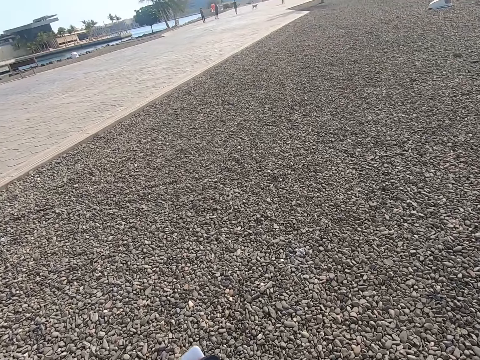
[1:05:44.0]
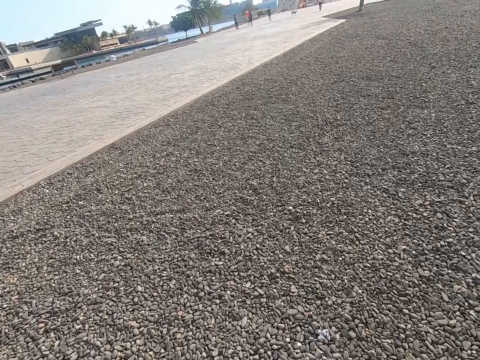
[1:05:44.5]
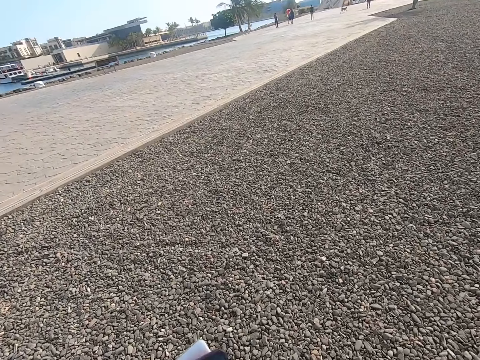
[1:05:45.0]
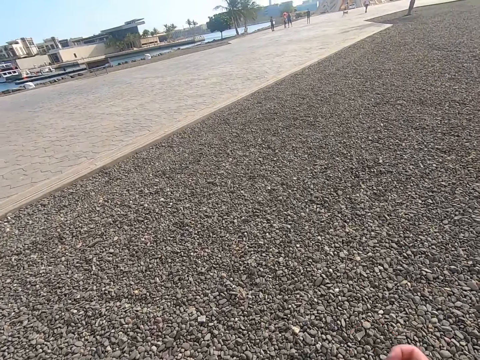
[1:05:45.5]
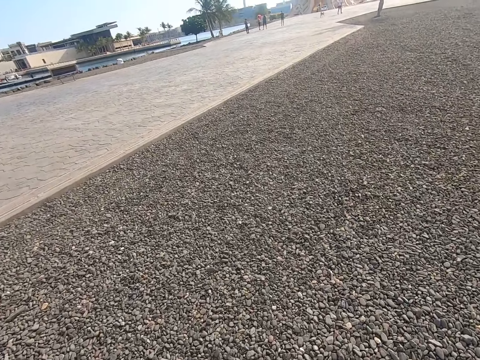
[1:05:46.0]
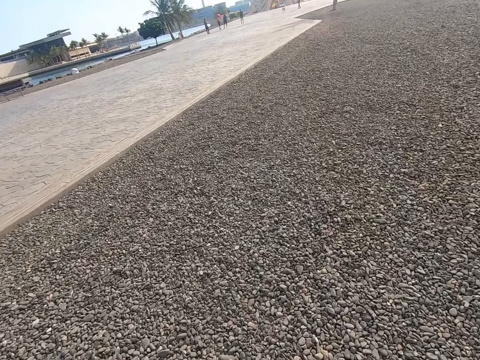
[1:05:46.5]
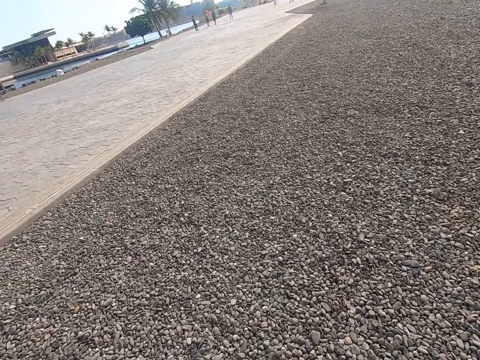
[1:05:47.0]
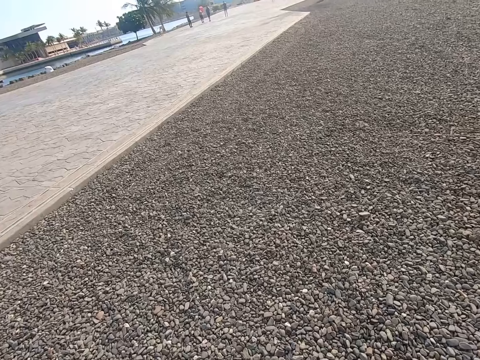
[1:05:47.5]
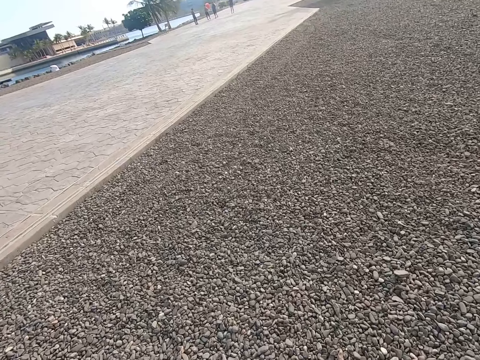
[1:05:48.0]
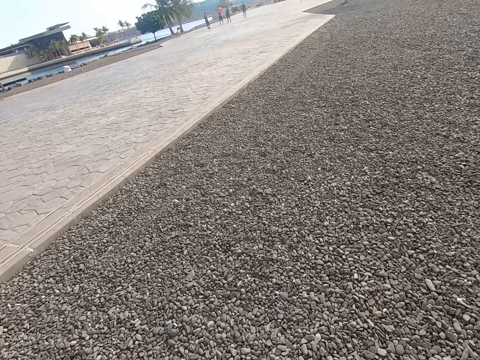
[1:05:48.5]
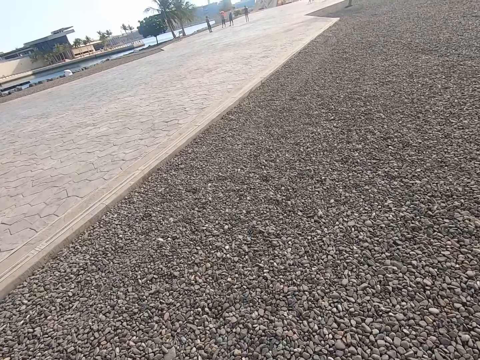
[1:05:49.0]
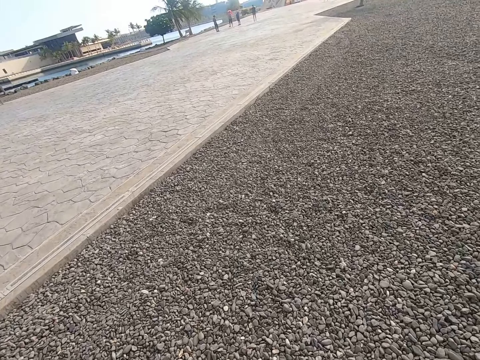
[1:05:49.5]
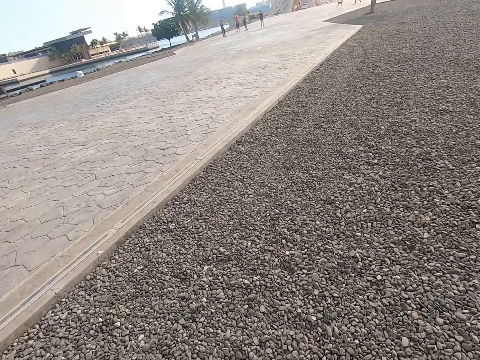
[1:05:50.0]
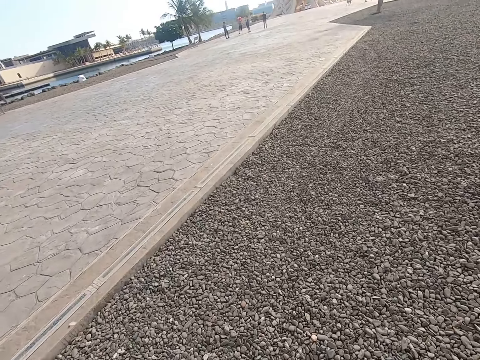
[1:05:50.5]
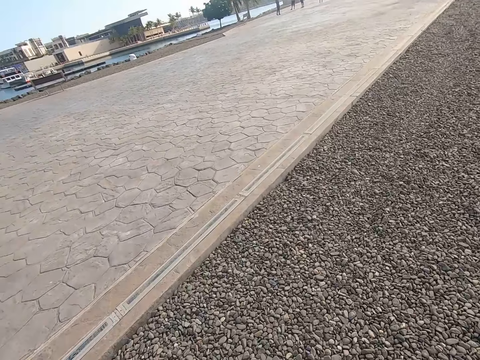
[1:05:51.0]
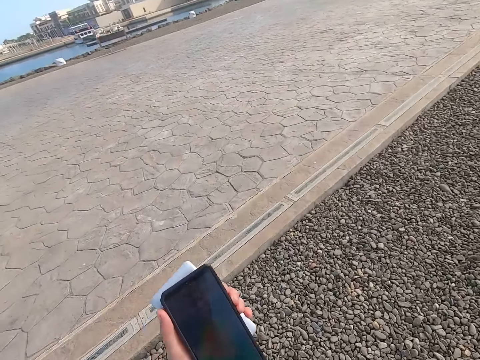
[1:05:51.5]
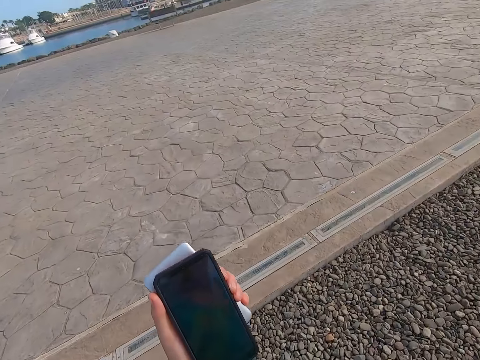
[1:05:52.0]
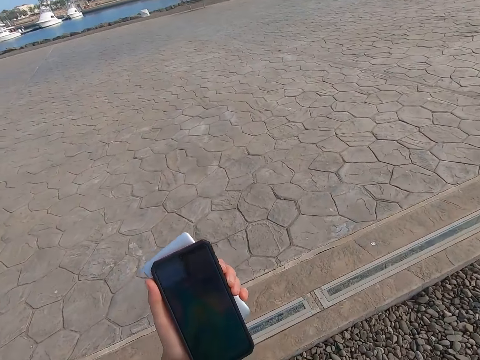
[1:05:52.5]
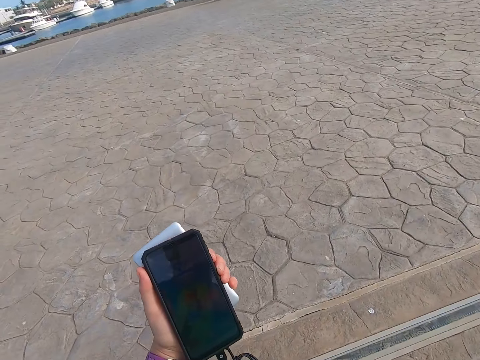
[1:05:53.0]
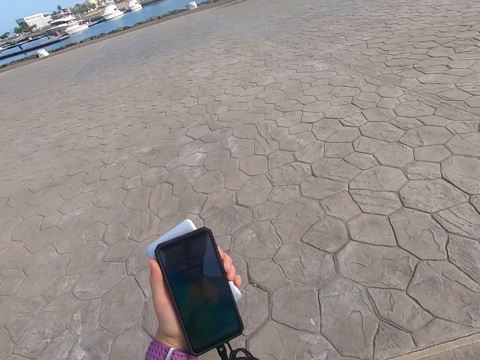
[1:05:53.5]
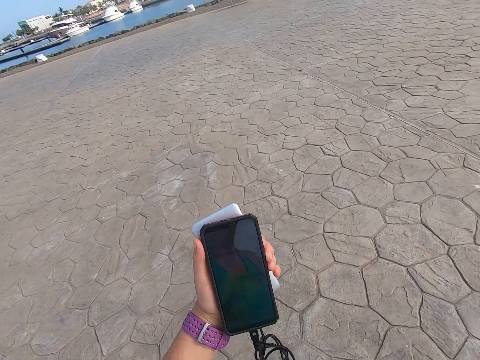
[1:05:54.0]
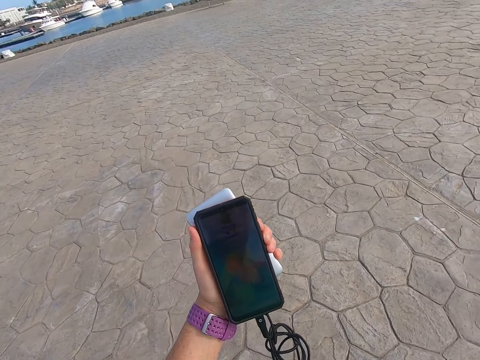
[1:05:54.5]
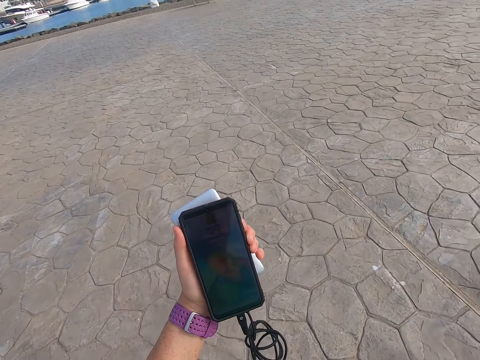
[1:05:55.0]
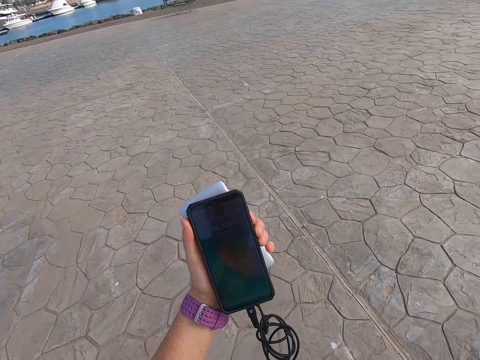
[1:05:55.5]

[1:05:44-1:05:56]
The camera wearer holds up the cell phone. They stare at the phone.

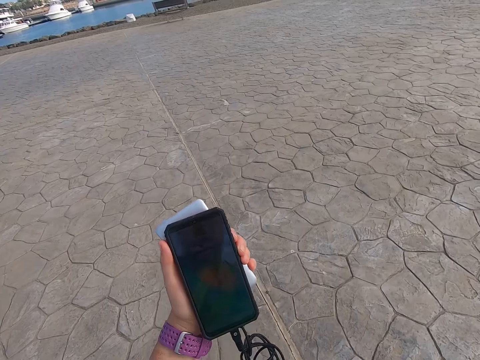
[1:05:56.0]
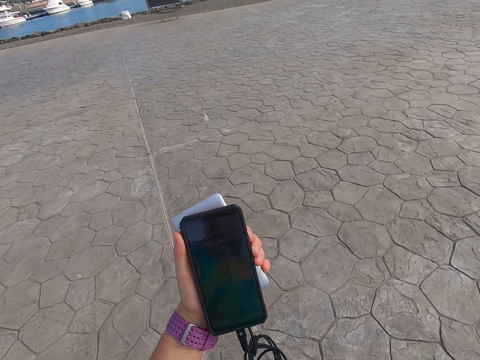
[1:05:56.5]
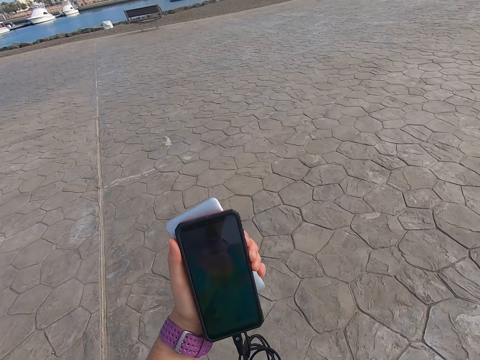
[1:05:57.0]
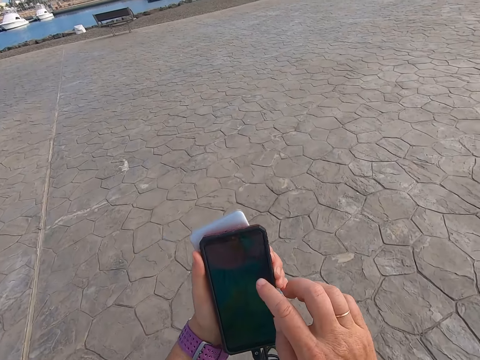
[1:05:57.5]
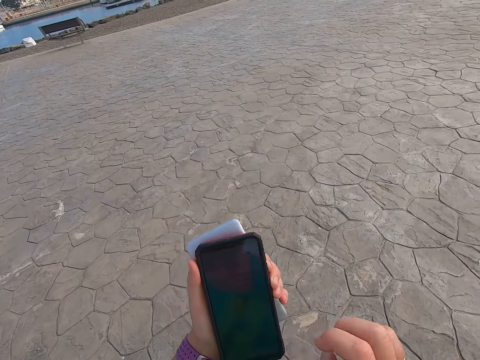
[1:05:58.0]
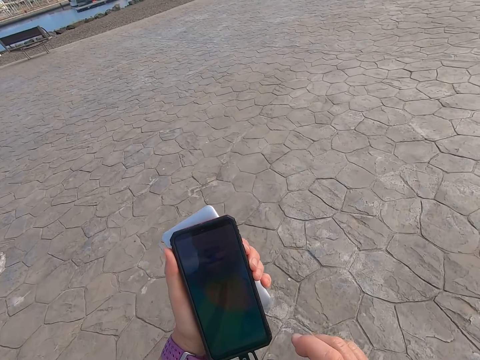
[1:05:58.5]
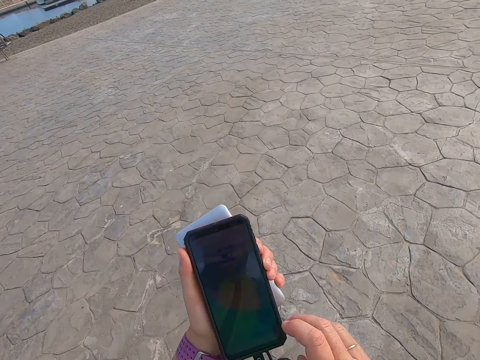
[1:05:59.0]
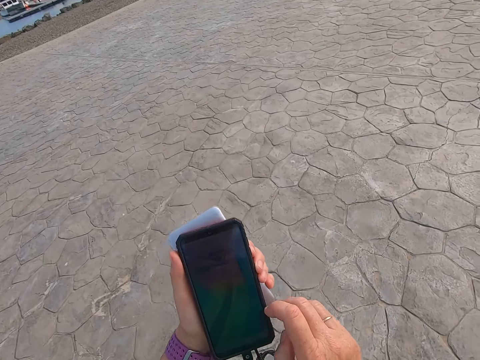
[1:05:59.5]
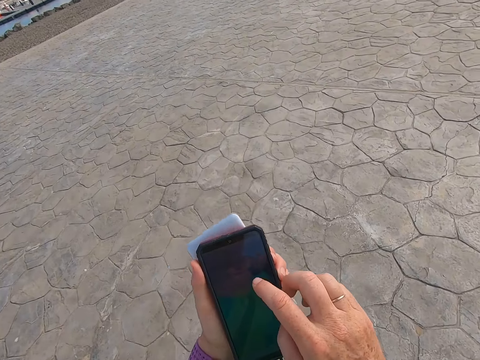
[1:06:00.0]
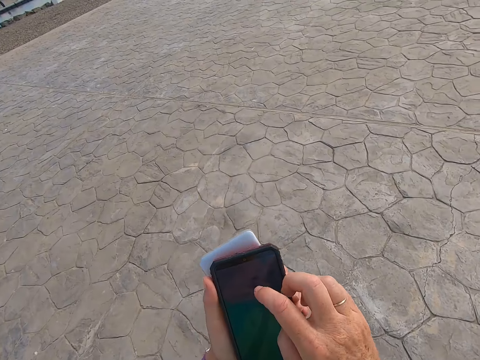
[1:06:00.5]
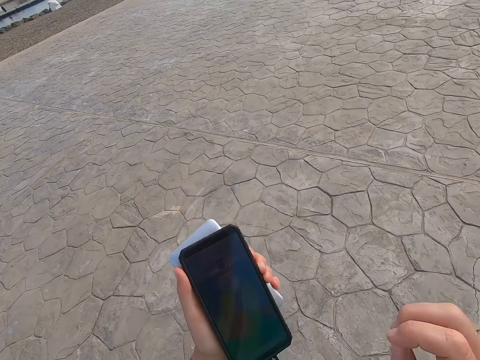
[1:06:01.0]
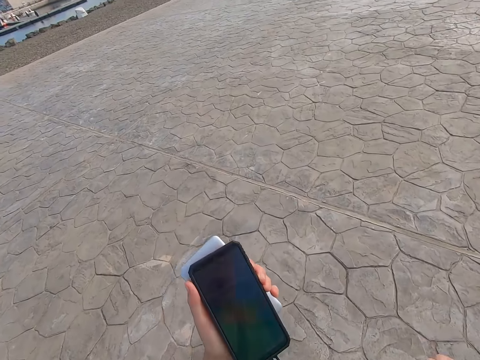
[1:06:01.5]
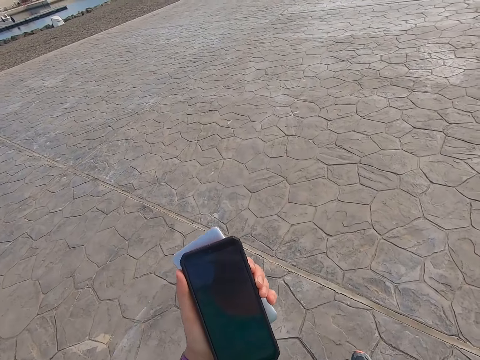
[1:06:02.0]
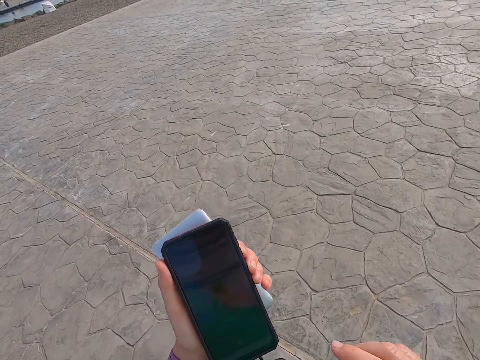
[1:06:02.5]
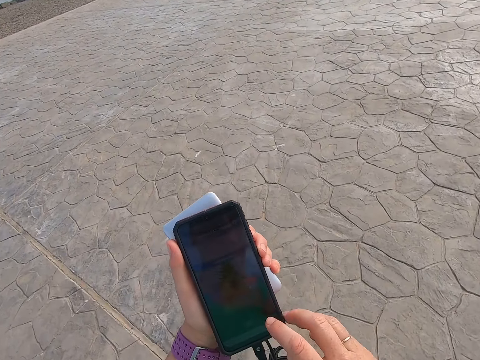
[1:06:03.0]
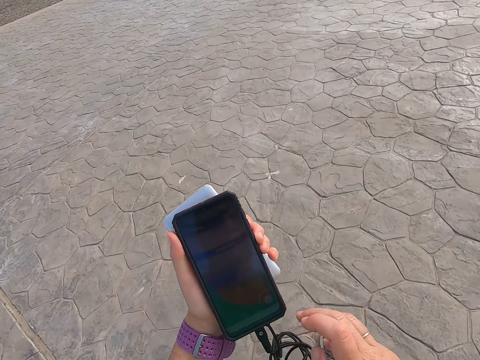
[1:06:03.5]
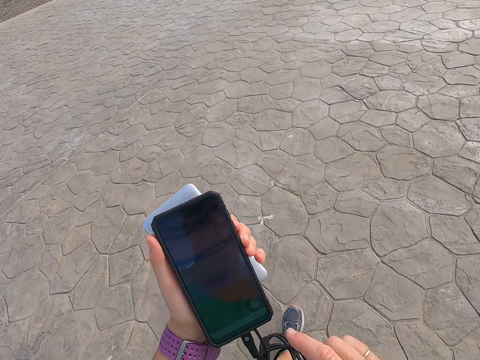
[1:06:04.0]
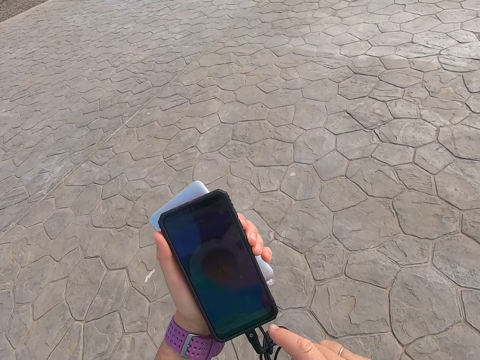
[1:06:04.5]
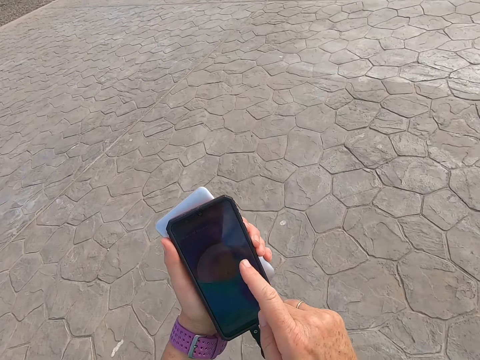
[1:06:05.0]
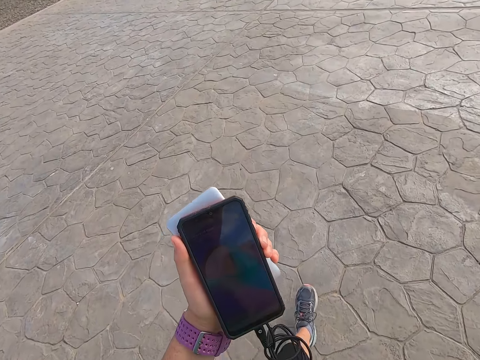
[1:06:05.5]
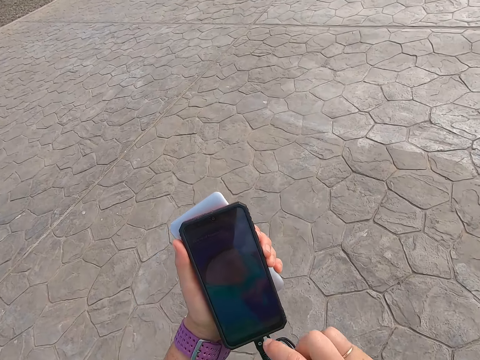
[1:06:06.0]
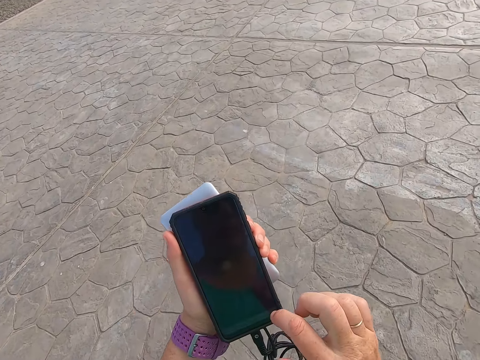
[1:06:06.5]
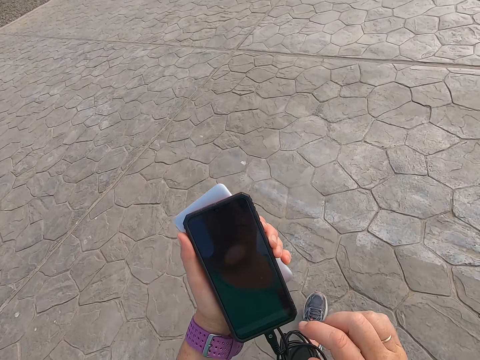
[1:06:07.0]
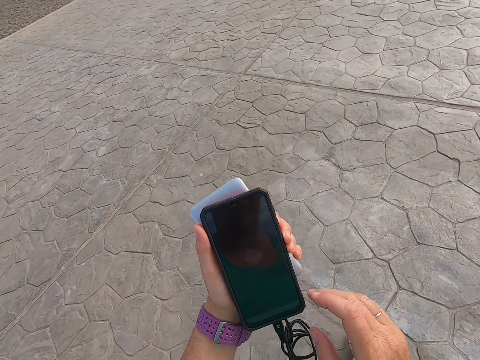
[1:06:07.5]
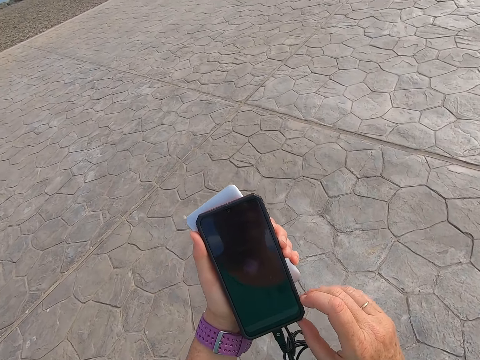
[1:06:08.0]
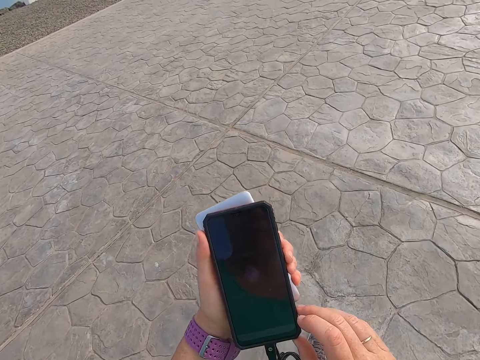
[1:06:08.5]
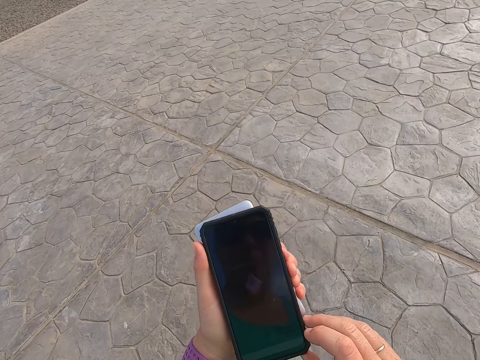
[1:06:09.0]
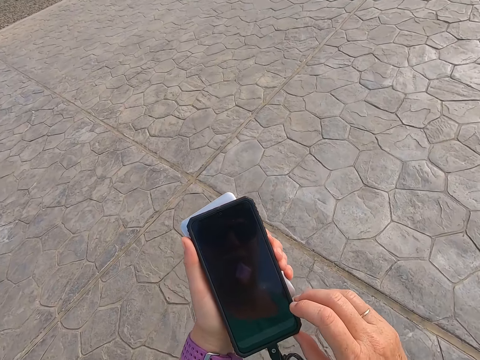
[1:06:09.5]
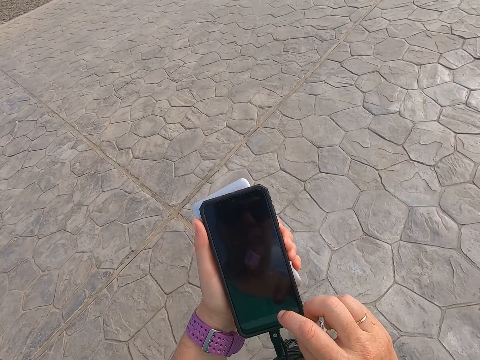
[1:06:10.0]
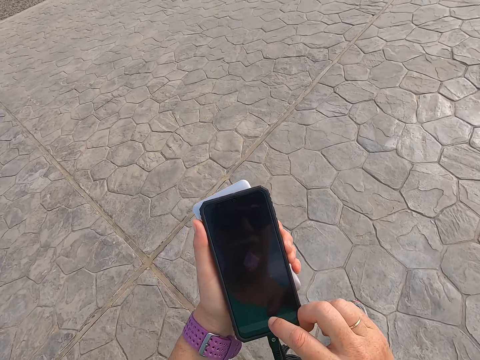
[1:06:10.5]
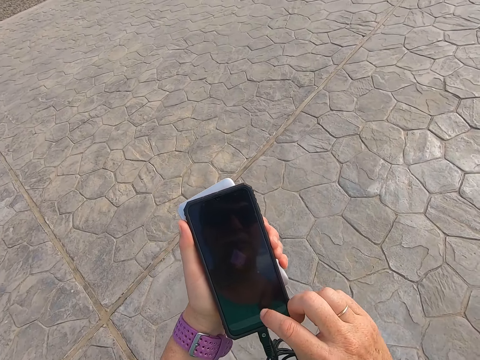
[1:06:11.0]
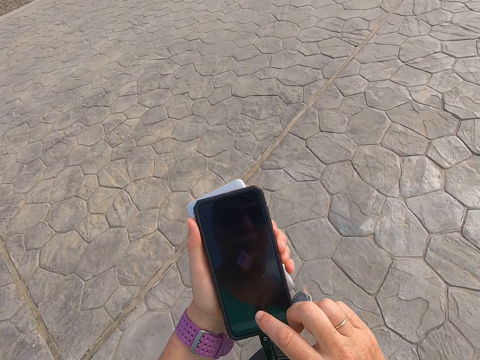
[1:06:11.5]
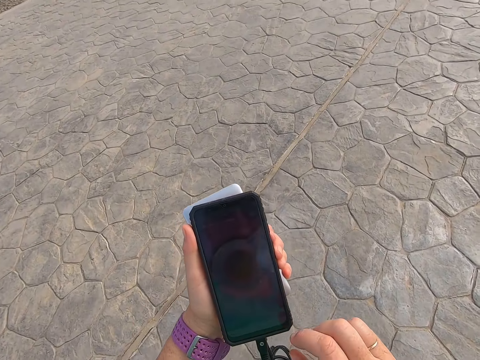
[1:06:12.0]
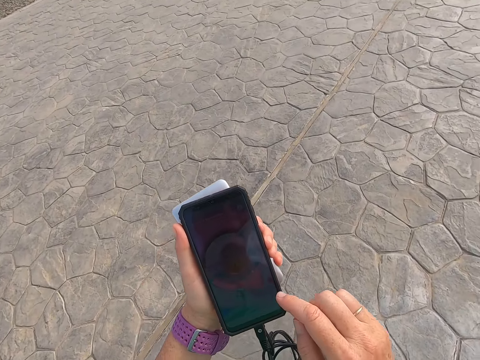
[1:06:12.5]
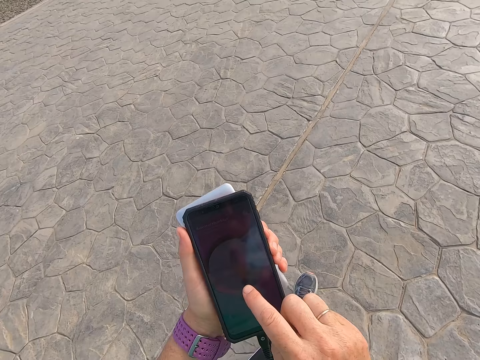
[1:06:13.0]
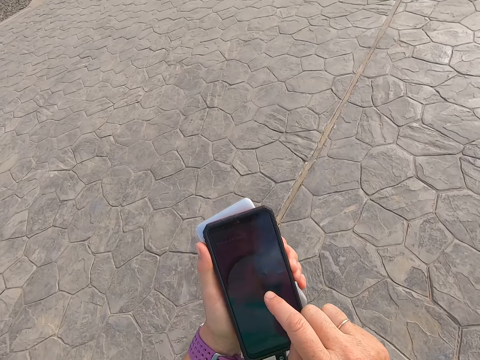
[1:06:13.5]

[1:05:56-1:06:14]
The camera wearer operates a phone. They click on the cell phone. They walk down the park. They operate the phone, stare at the phone, and play a game on the phone.
